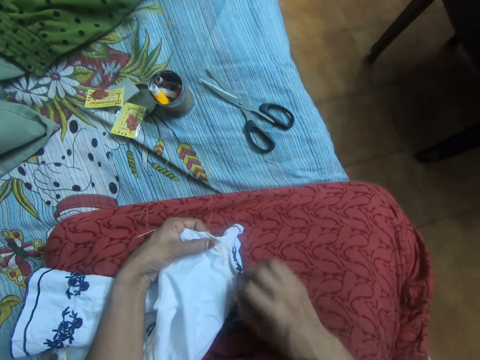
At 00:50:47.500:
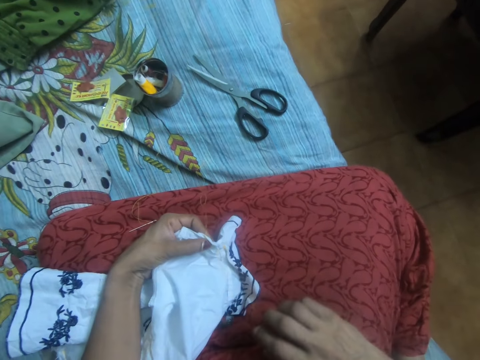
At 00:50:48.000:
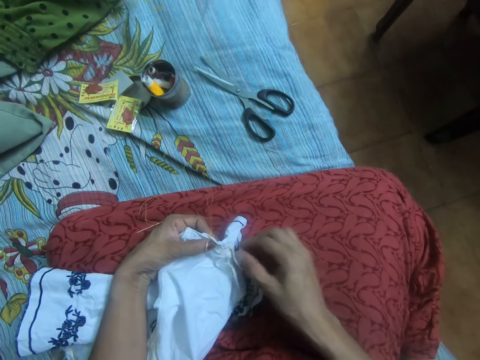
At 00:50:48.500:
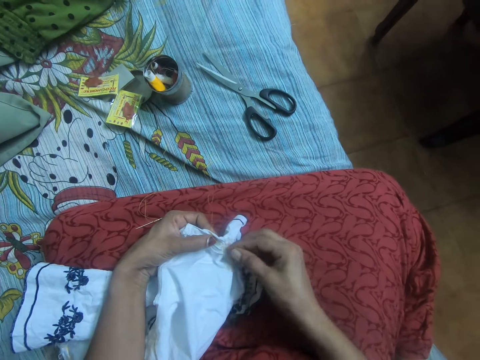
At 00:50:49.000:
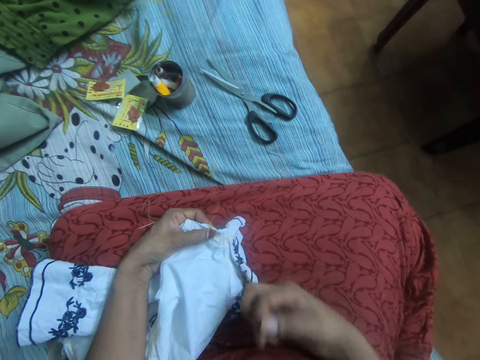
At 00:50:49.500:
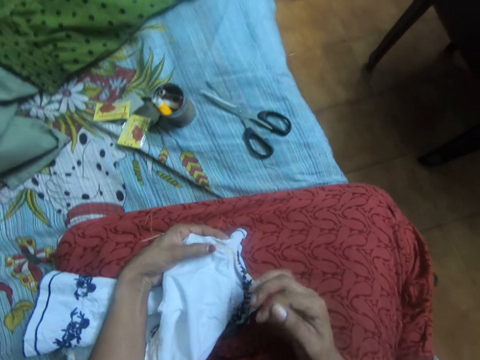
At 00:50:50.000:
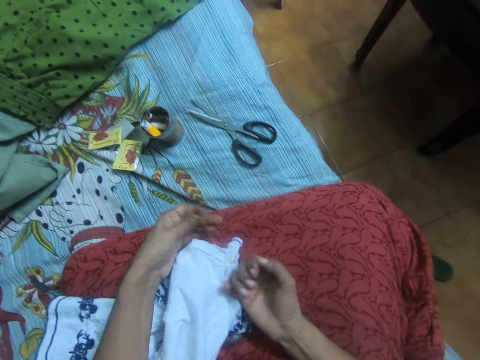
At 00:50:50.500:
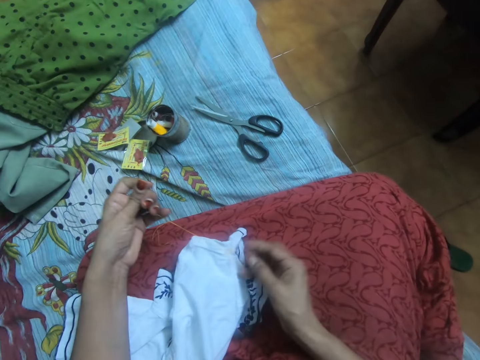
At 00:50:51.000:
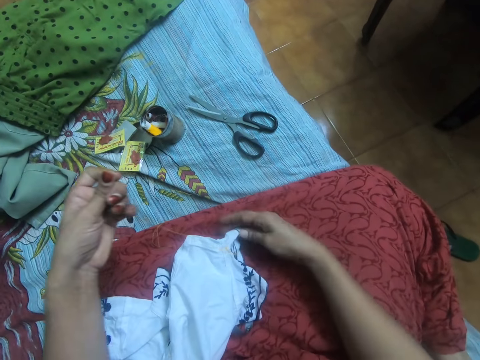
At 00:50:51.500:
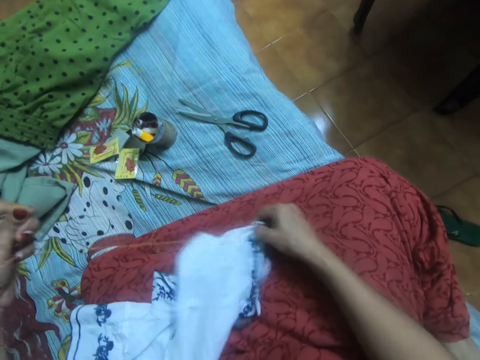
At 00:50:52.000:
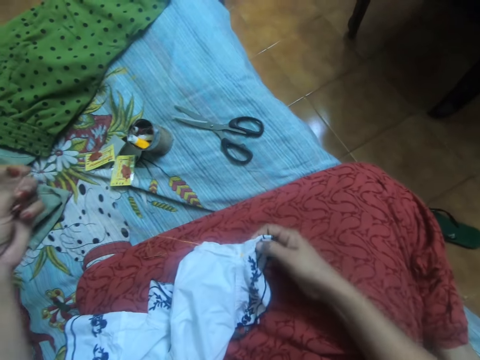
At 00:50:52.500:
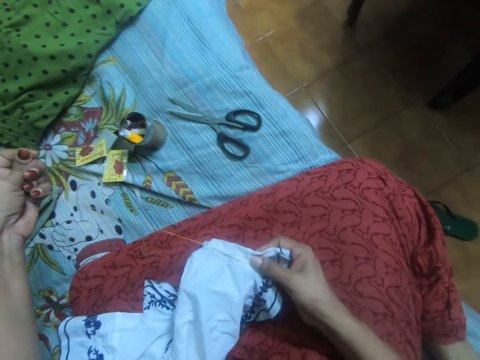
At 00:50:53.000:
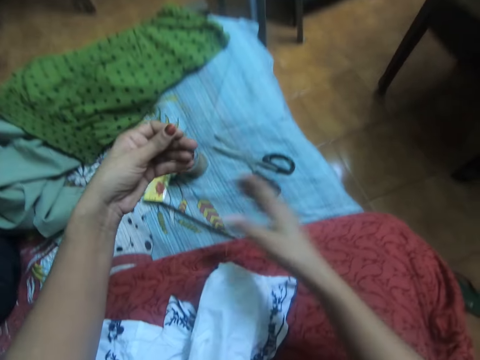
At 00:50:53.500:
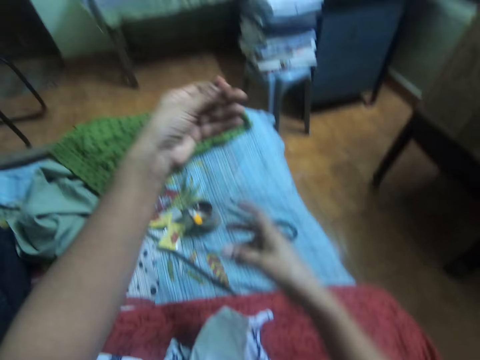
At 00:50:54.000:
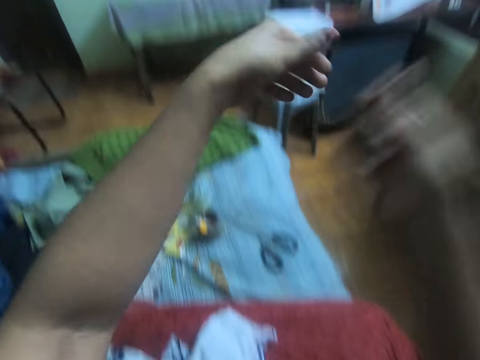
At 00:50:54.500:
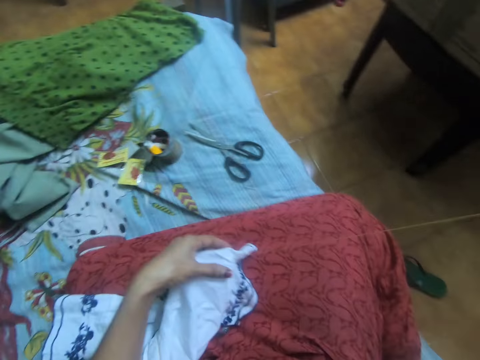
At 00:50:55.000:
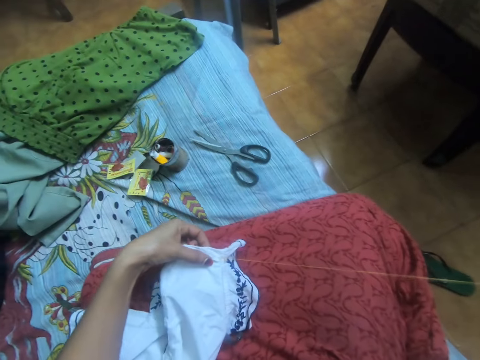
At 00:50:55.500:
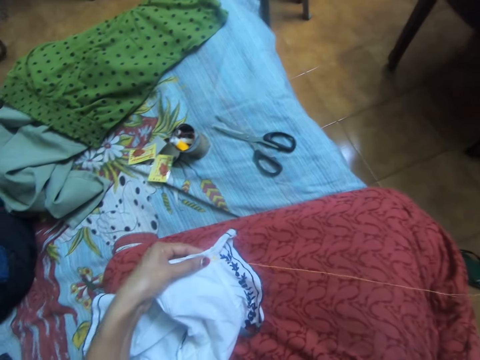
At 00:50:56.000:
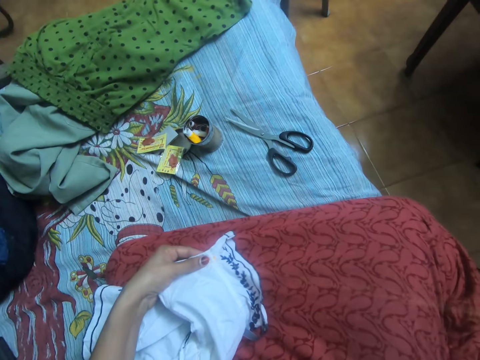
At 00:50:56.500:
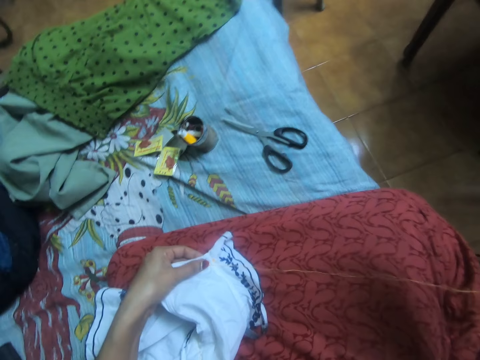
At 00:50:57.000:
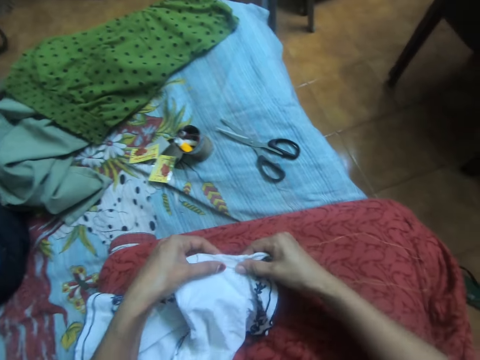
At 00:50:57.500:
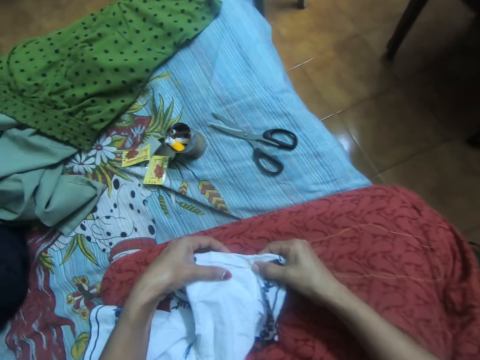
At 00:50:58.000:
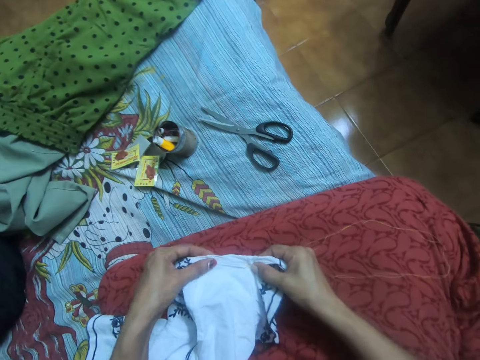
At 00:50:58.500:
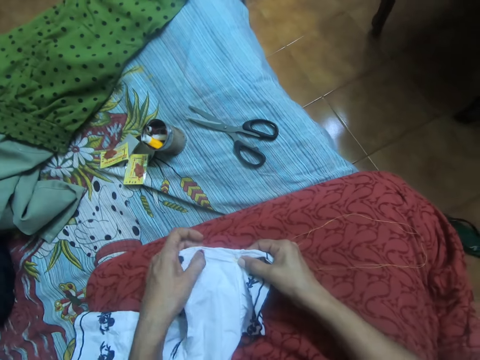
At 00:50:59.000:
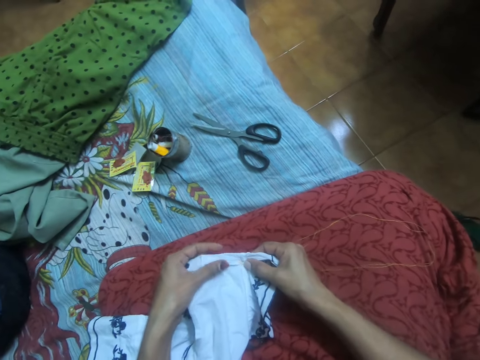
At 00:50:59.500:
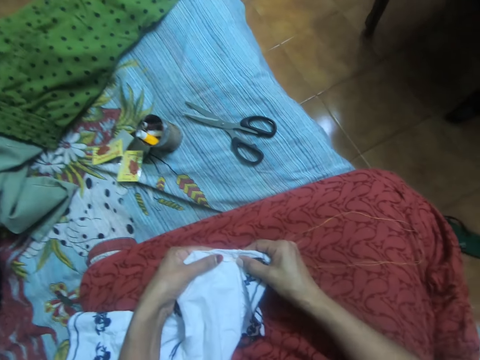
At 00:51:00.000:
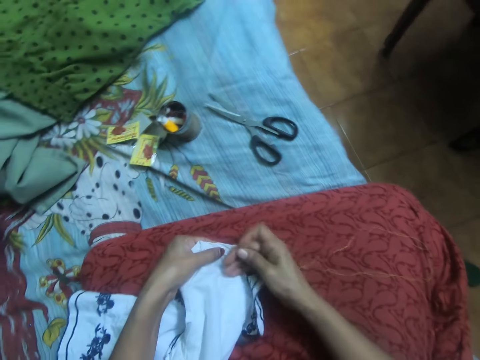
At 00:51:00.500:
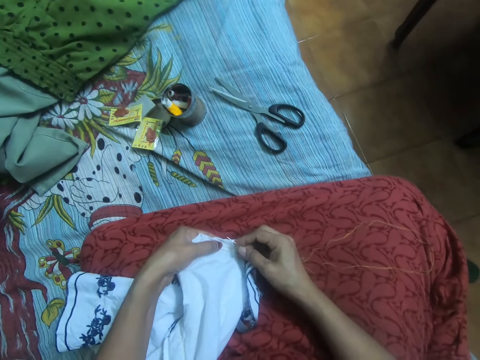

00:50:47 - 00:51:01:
The camera wearer pulls the thread with the needle with her left hand. She holds the cloth with her right hand. She passes the needle with thread to her right hand. She holds up the thread. She holds the cloth with her left hand. She adjusts the cloth with both hands. She holds the cloth.

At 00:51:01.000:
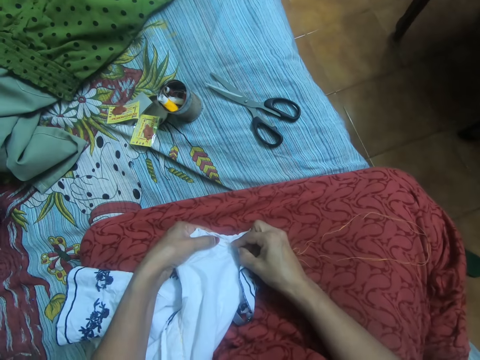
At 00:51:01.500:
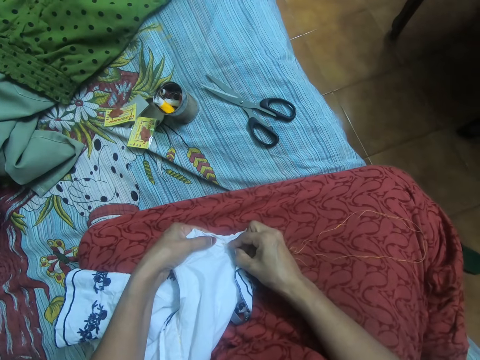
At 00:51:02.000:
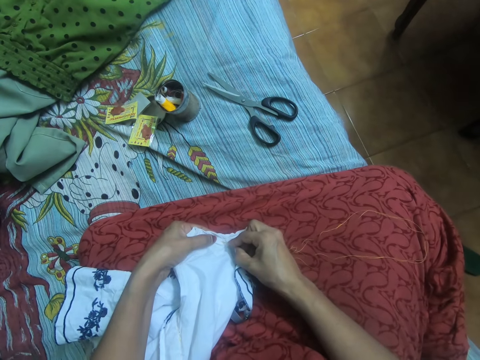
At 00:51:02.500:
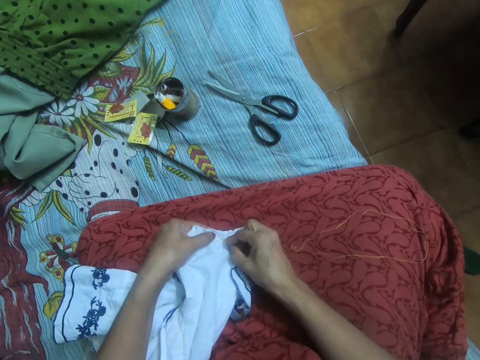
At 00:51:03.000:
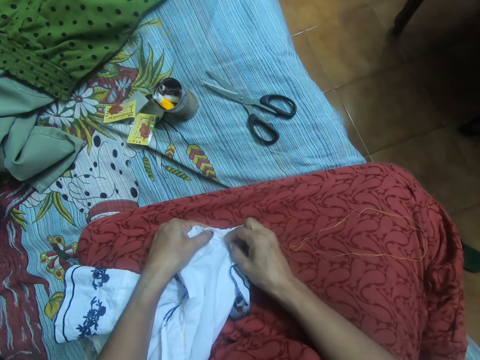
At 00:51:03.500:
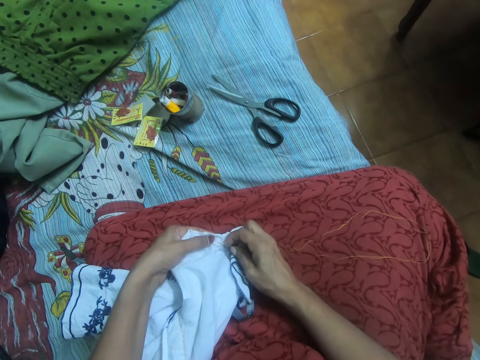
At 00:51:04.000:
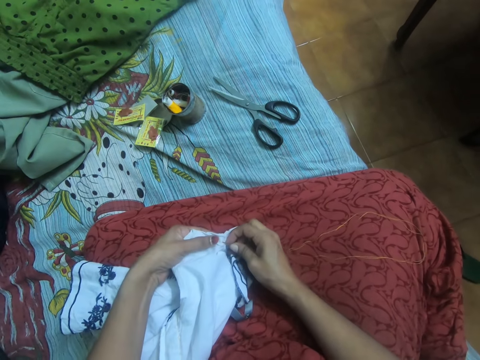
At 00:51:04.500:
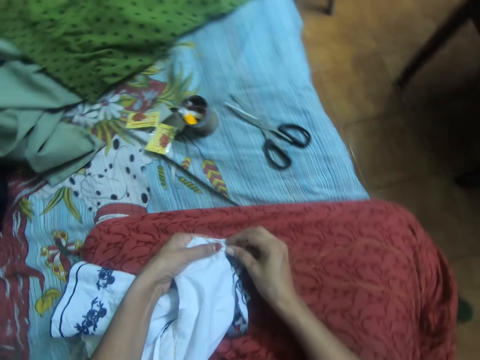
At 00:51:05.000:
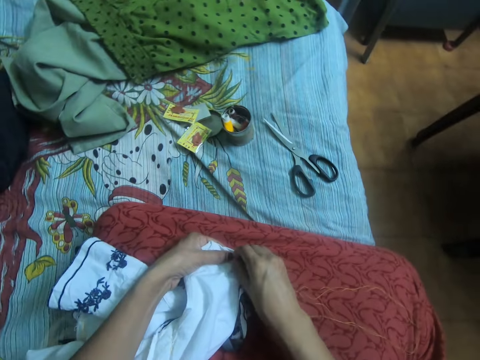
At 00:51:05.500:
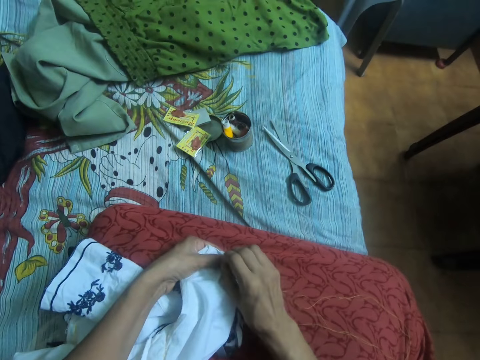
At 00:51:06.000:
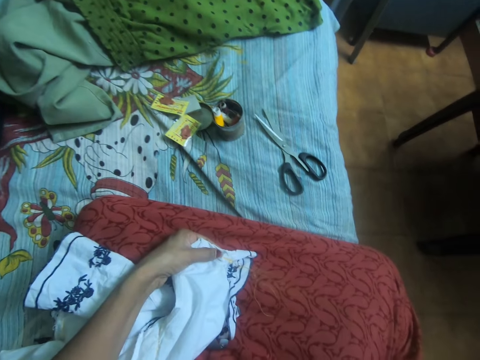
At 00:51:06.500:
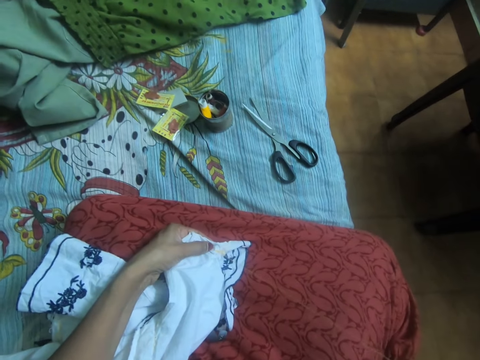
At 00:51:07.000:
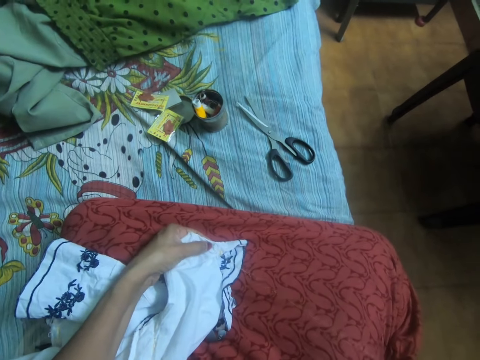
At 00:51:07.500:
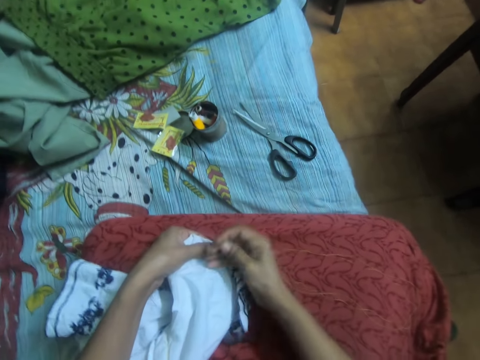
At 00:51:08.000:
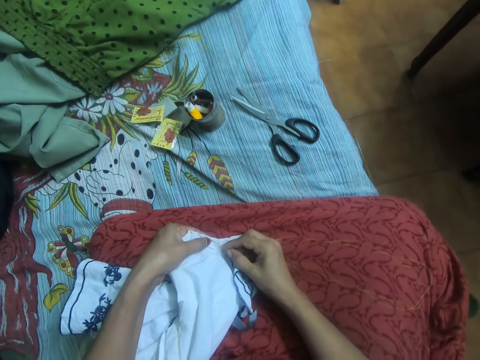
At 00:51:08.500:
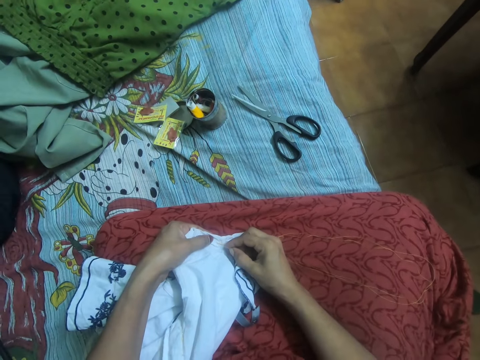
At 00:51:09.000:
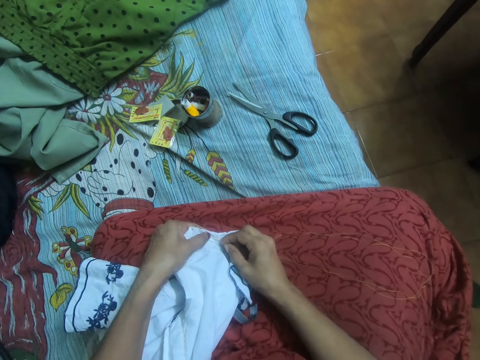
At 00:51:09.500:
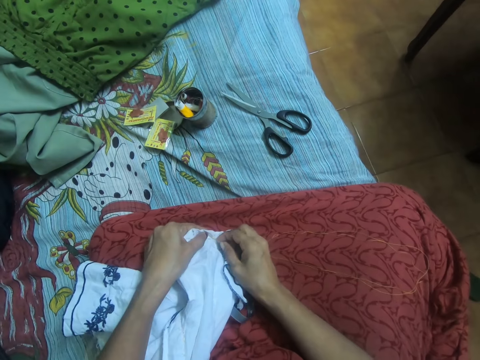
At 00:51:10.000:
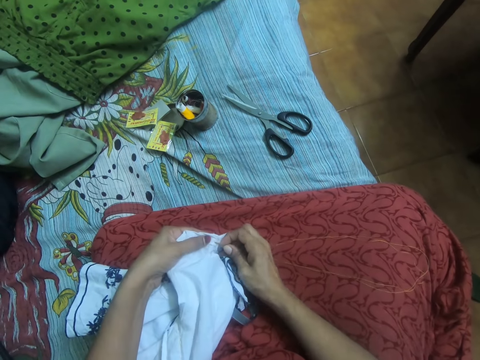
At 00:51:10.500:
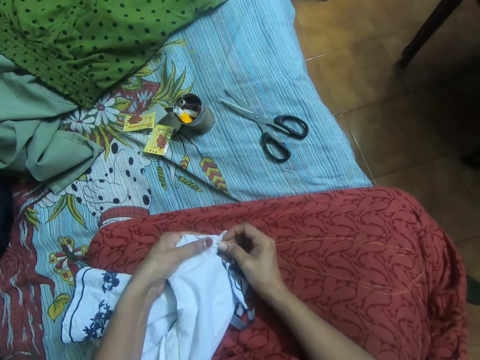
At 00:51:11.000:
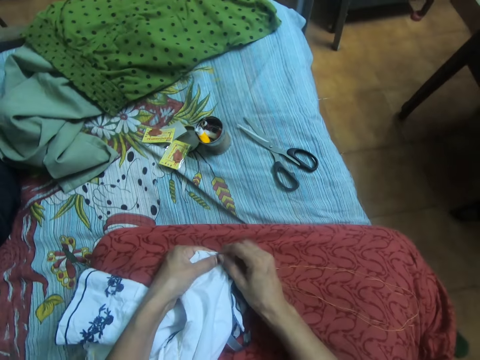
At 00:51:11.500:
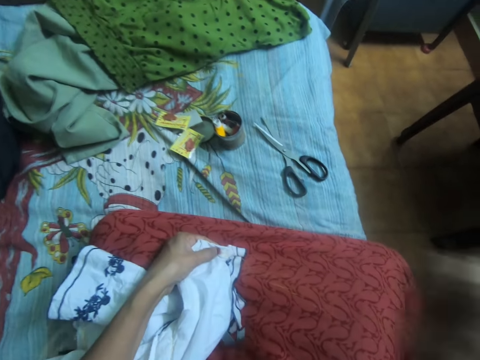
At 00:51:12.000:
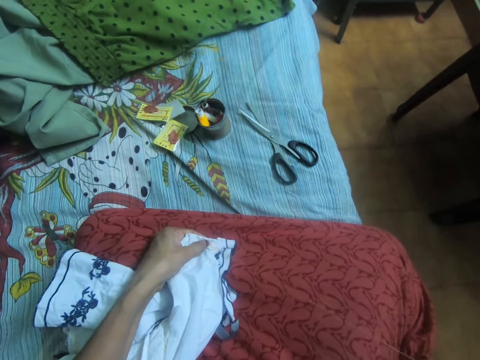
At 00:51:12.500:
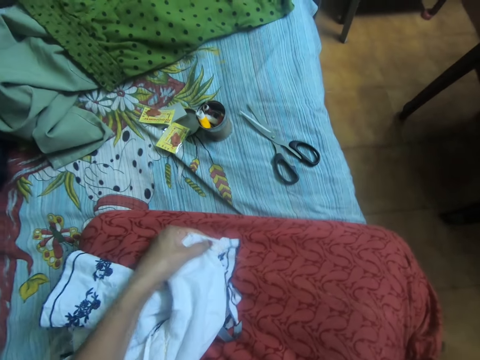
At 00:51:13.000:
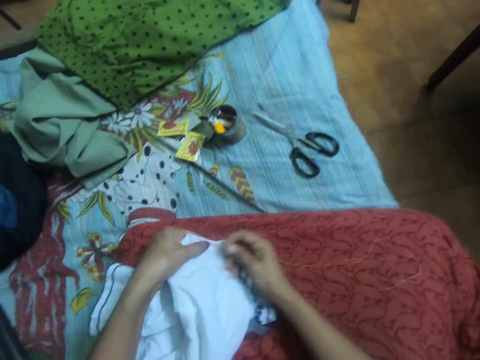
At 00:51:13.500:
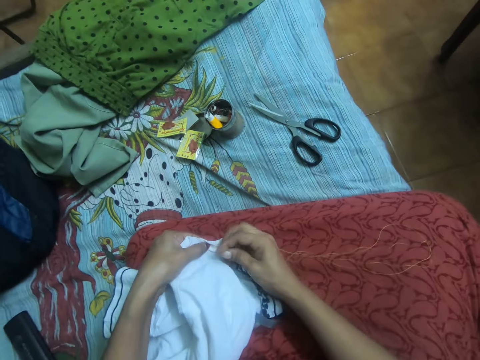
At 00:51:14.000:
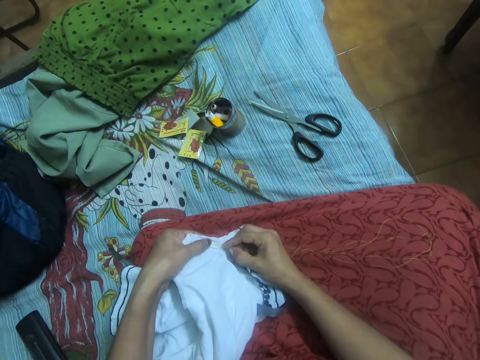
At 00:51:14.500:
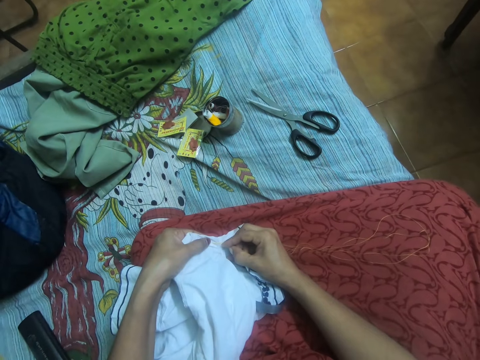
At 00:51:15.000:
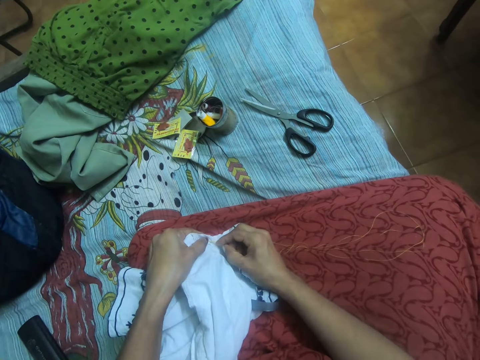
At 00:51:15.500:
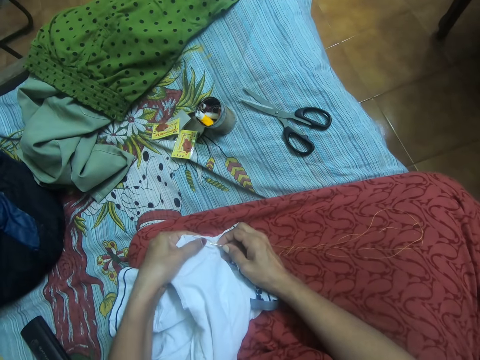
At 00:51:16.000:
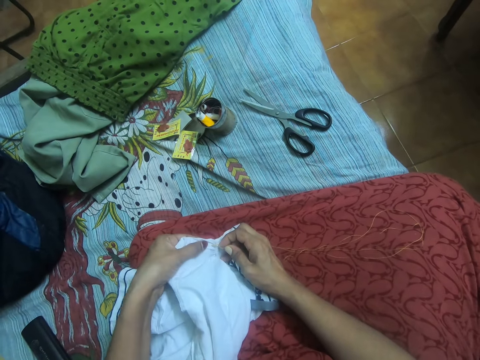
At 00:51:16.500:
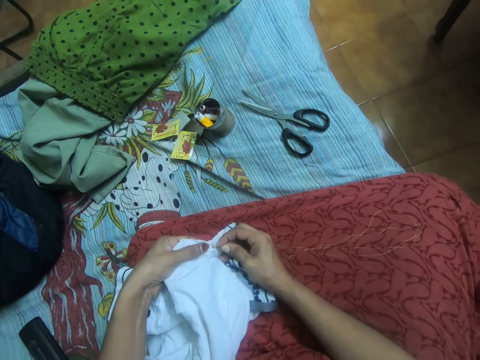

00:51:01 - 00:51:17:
The camera wearer sews the cloth with the needle with thread. They pull out the thread from the cloth. They sew the cloth. They pull out the thread from the cloth. They sew the cloth.
